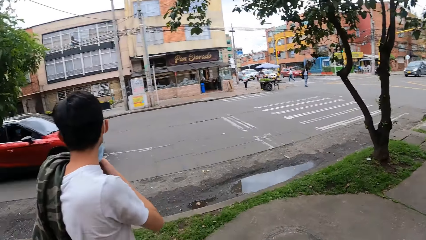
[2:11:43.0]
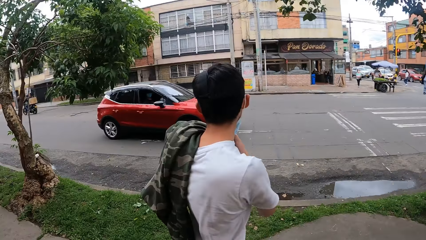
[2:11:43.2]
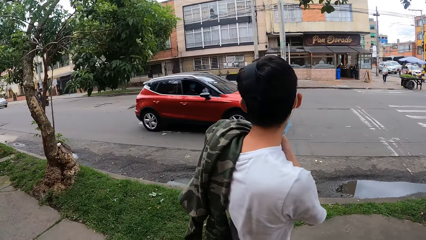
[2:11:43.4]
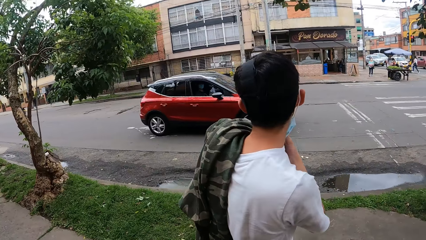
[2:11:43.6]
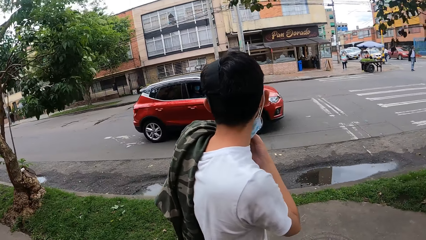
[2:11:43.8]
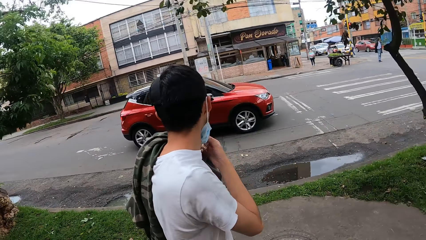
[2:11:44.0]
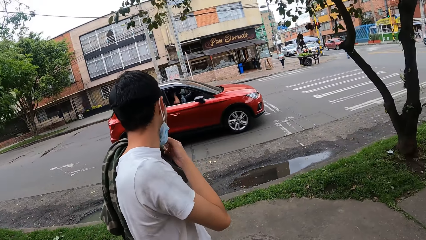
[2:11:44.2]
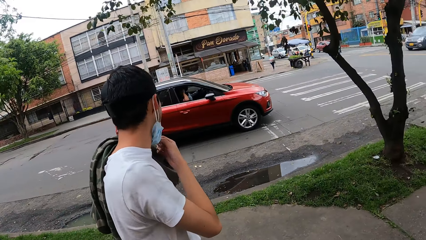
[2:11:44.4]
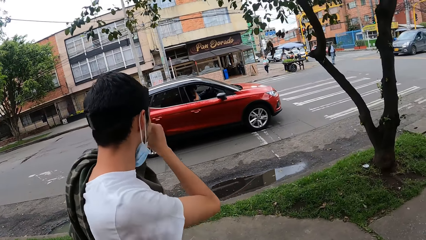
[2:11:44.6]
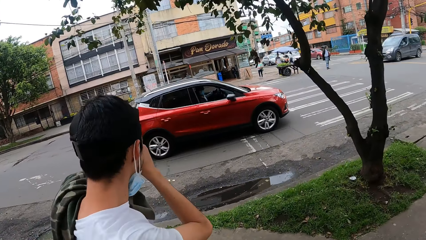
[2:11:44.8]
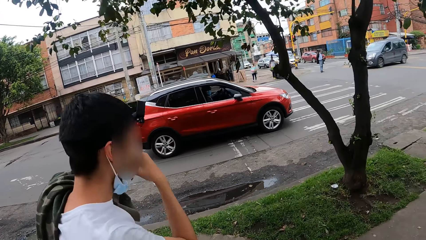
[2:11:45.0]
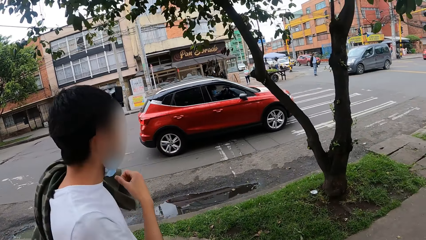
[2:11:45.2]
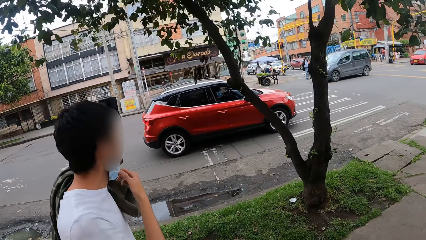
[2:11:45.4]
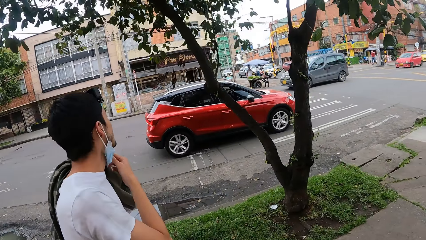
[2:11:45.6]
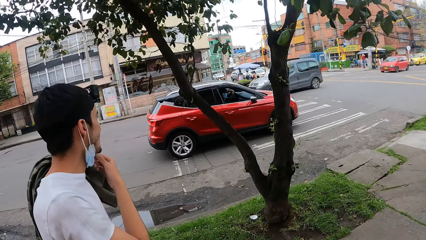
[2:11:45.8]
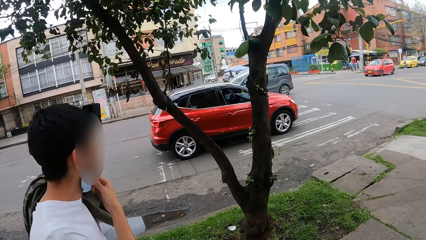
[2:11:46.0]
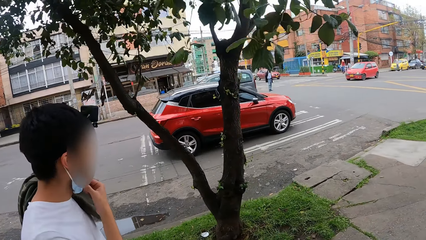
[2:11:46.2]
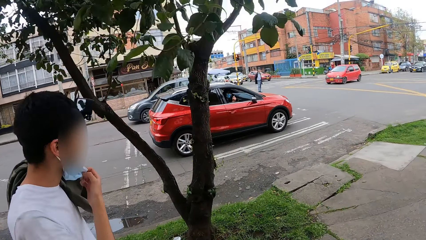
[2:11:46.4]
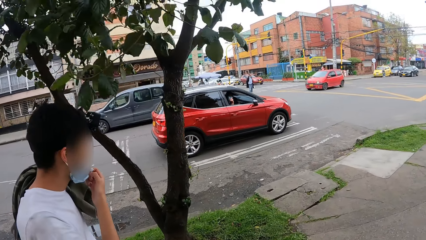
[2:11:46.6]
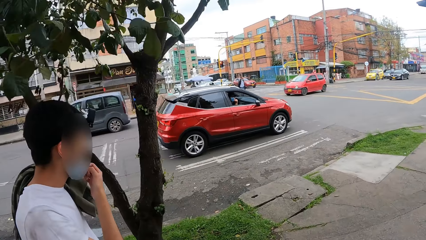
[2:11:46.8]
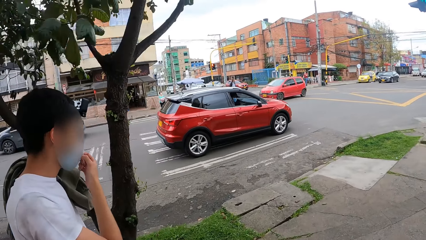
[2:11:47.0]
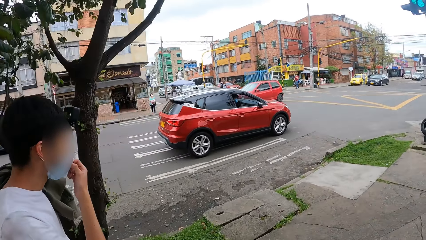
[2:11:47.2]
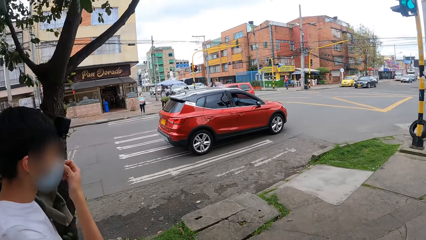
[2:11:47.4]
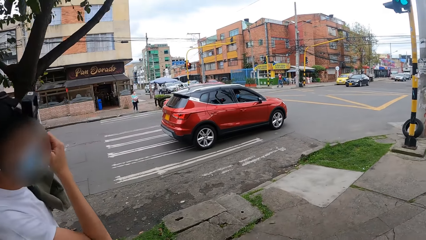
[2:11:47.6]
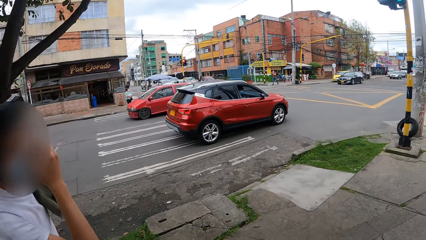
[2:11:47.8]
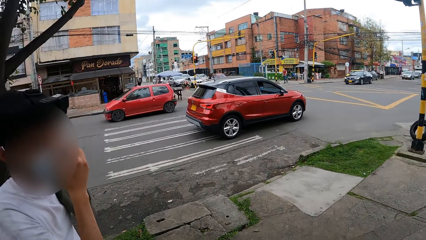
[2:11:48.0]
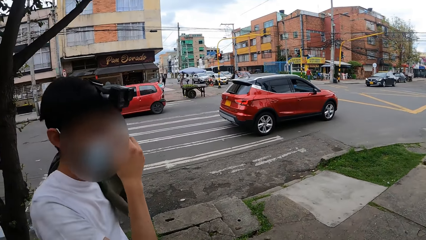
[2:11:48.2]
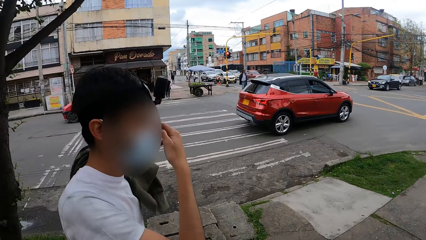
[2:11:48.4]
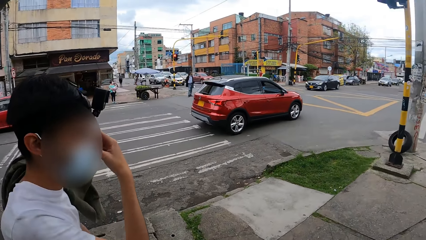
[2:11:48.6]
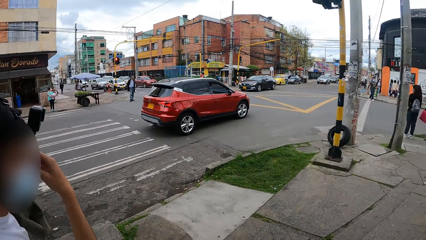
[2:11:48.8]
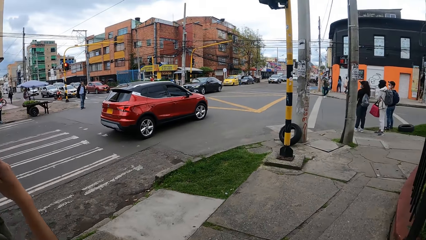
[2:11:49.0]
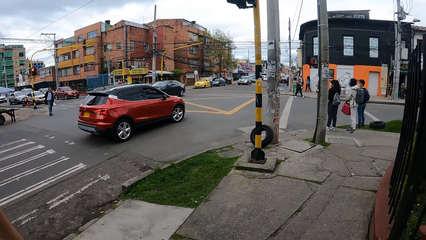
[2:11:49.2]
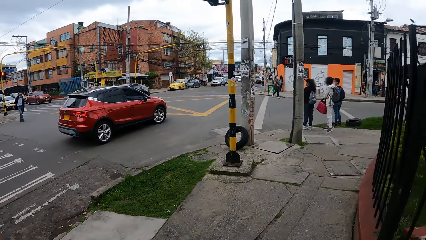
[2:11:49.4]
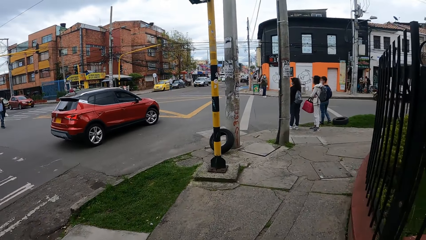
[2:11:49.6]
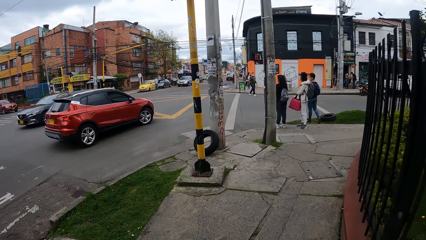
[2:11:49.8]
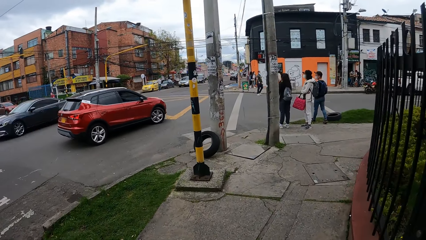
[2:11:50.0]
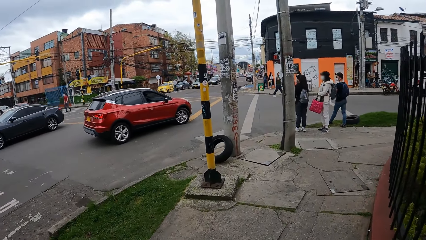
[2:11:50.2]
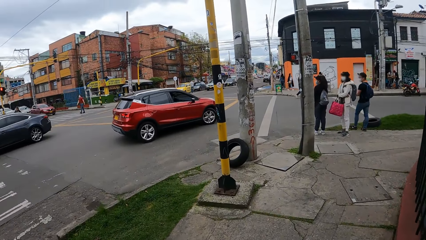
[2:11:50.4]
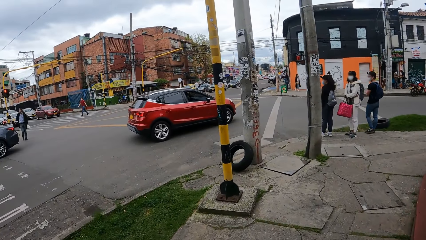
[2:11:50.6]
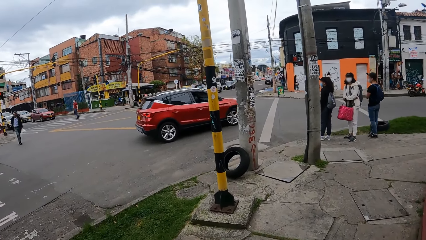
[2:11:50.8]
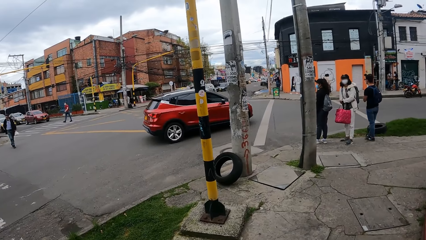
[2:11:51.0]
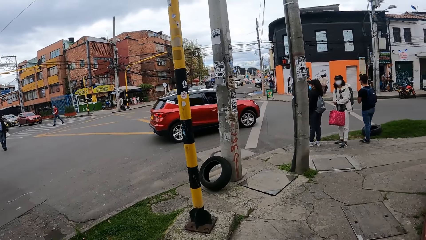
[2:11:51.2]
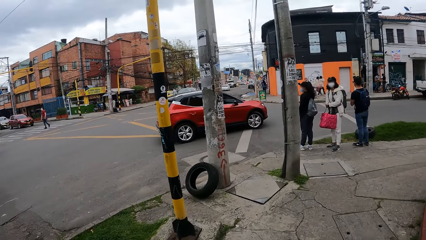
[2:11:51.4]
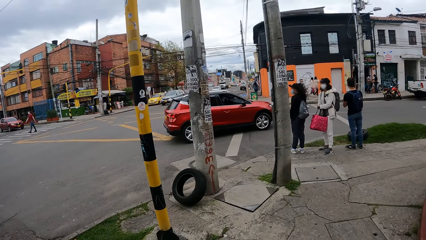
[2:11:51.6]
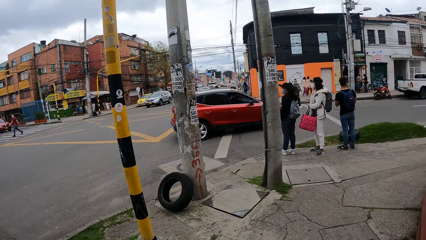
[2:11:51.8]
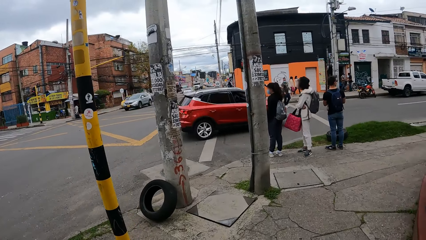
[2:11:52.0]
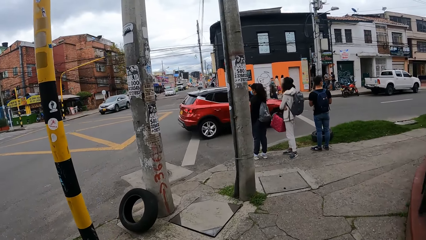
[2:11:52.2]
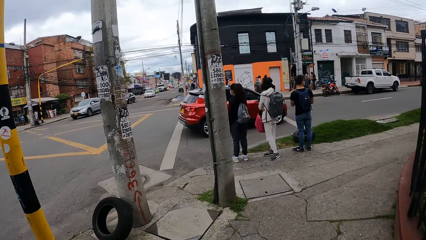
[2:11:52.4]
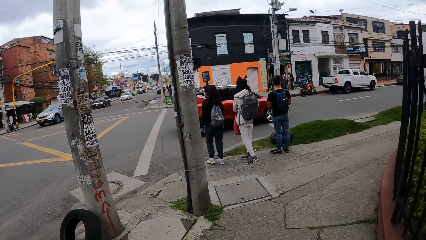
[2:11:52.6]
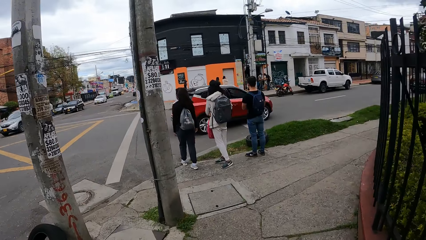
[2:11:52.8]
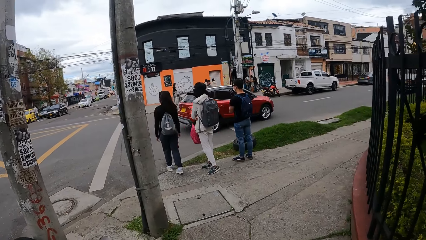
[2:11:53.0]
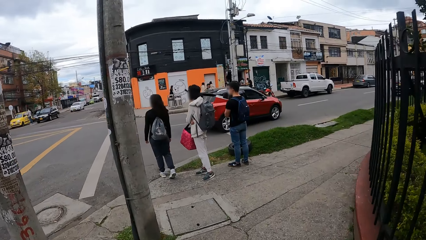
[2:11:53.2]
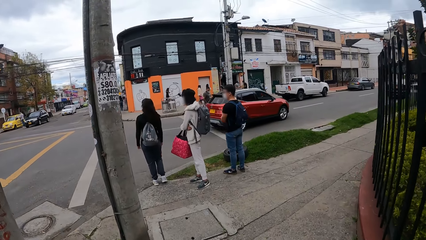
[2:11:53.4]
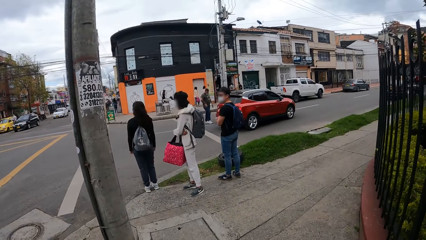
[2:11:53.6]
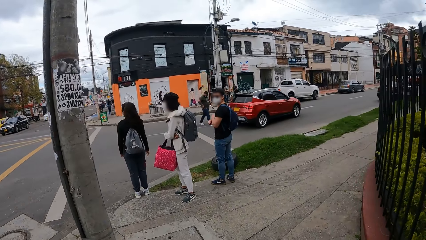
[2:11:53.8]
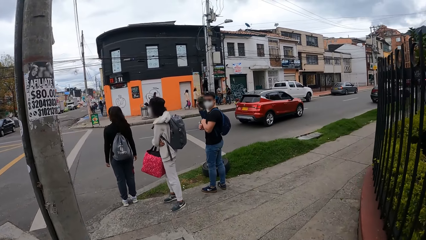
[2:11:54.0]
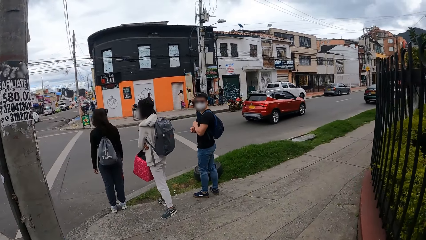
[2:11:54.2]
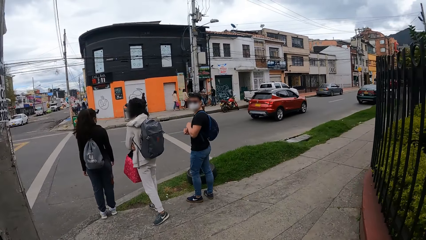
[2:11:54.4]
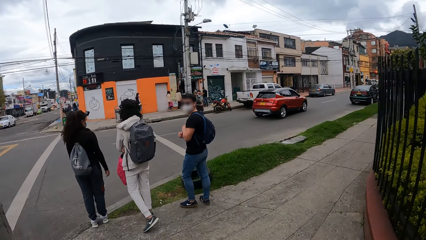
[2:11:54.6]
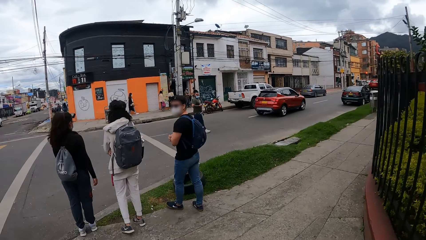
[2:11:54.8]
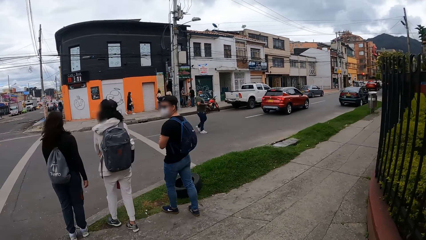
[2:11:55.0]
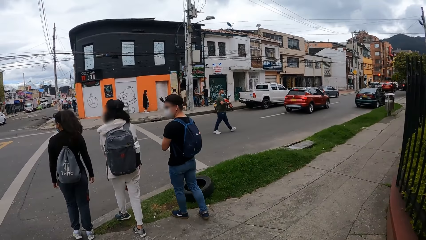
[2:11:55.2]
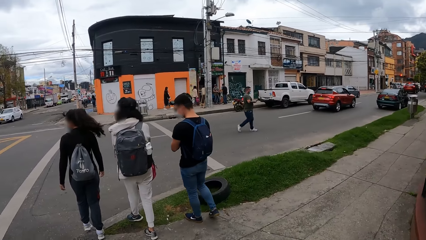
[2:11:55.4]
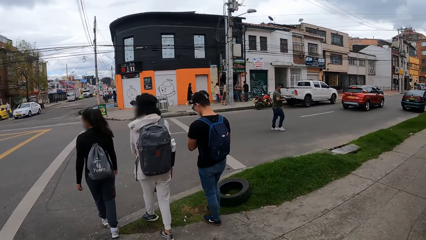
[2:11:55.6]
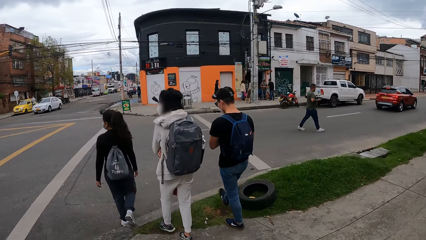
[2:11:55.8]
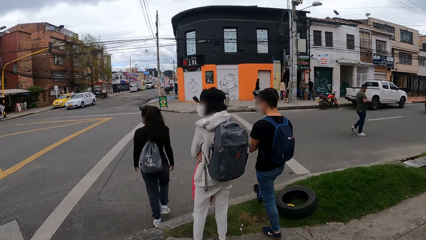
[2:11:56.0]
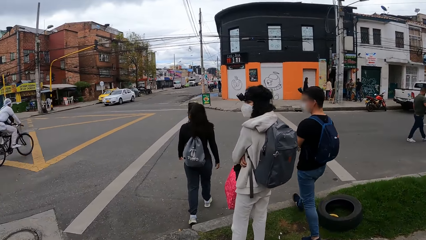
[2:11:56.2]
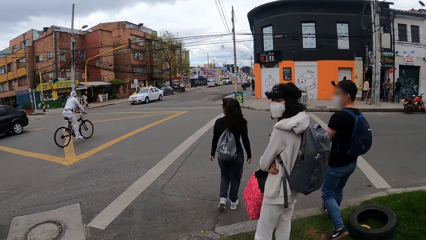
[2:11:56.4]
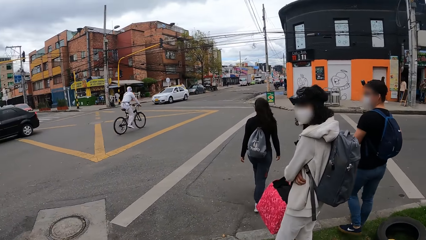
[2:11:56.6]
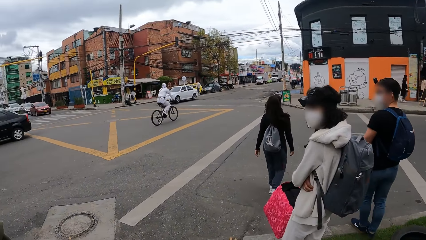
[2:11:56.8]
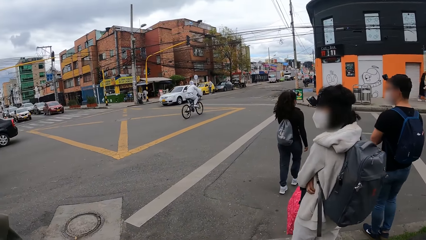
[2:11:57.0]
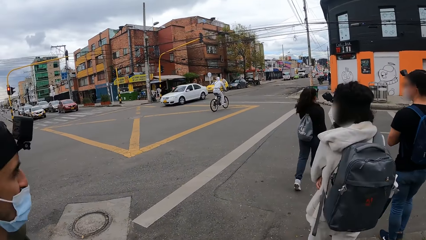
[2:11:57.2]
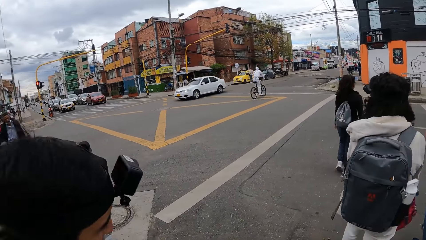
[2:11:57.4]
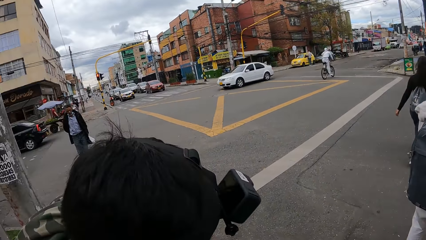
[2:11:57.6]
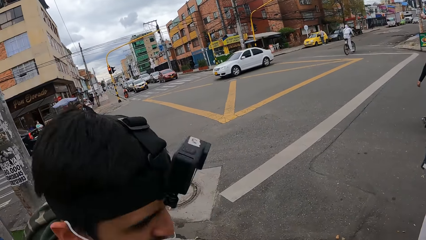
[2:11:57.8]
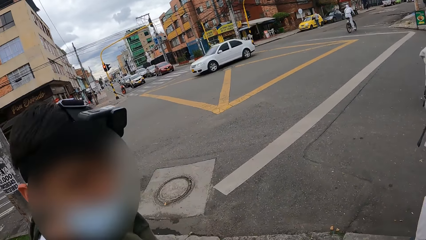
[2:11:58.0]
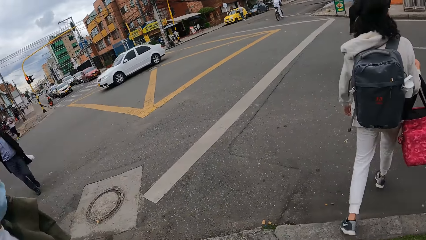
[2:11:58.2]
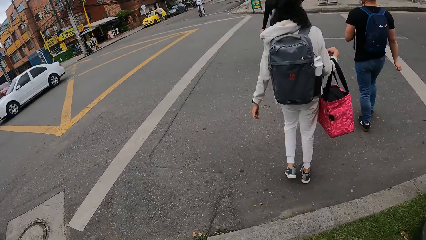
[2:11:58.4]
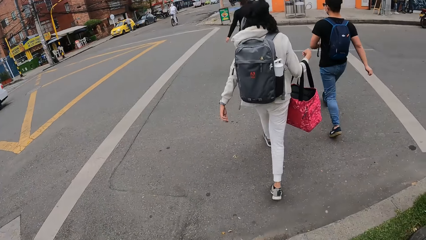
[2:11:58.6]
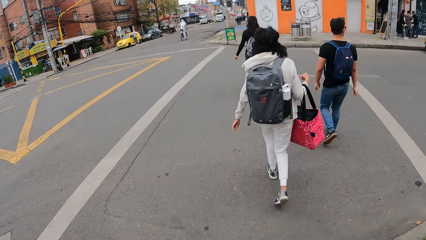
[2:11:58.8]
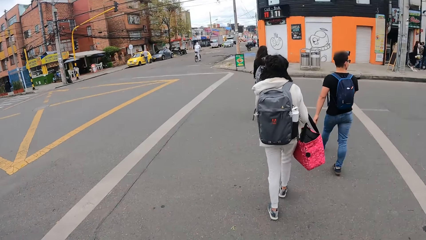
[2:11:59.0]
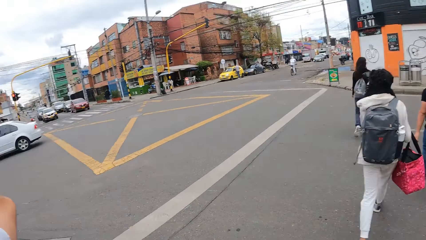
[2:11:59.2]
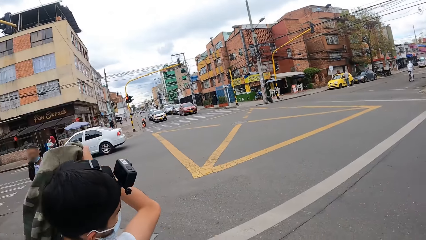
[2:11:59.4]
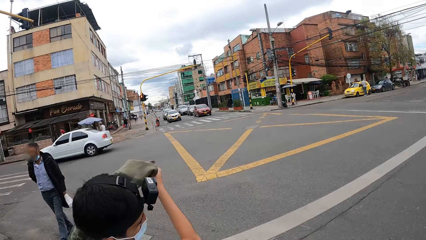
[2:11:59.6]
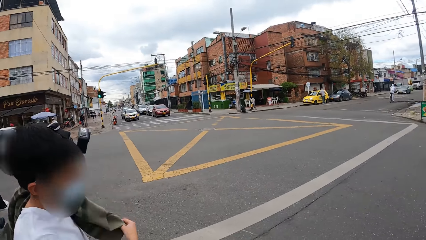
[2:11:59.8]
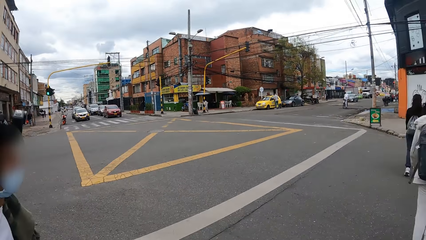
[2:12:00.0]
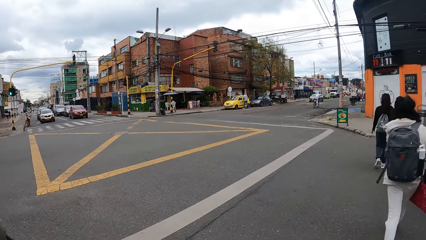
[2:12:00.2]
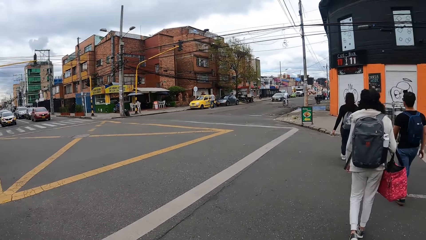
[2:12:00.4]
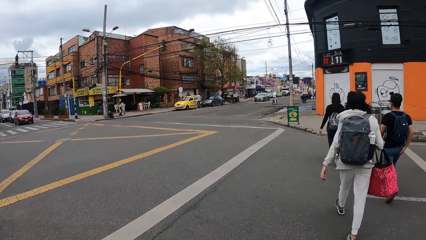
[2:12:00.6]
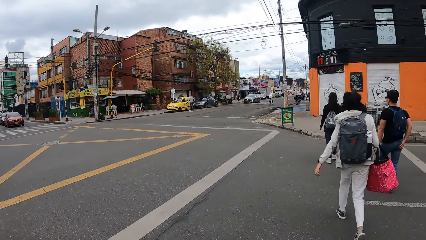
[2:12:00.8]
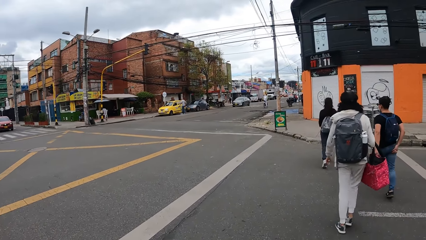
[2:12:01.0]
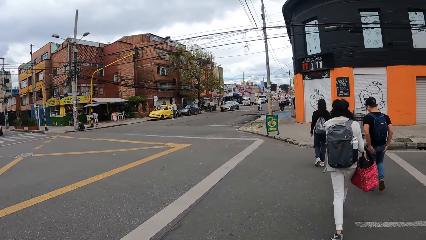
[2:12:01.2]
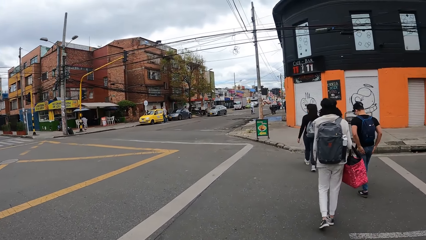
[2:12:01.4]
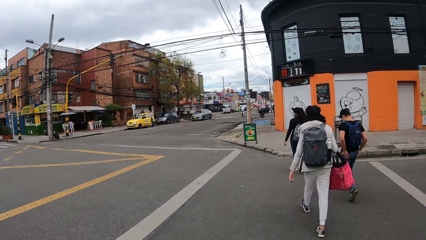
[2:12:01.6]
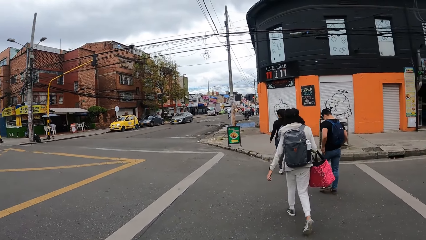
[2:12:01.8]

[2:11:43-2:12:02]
A car drives past the camera wearer. A man touches his face with his right hand. The man adjusts a nose mask on his face with his right hand. The camera wearer looks at some men. The man crosses the street. The camera wearer looks at the road. They cross the road with the man.
